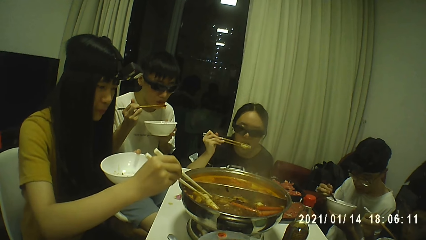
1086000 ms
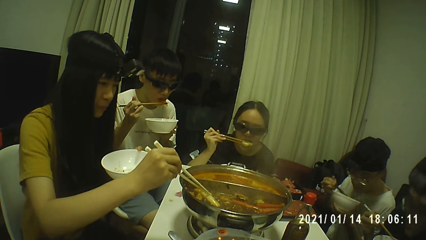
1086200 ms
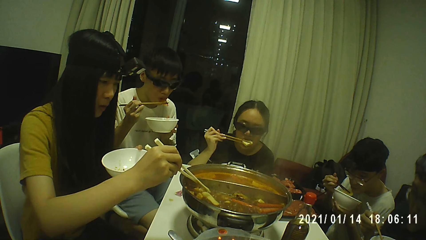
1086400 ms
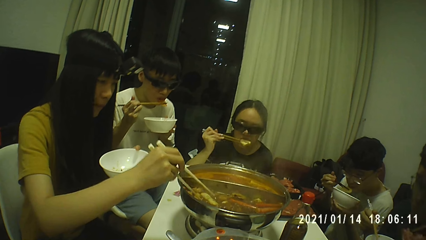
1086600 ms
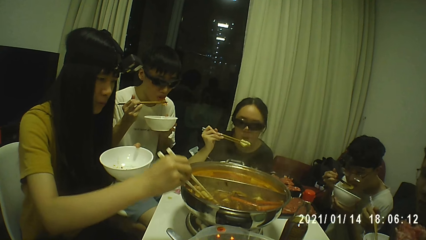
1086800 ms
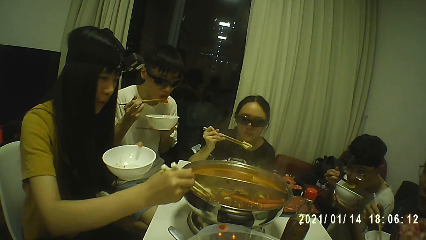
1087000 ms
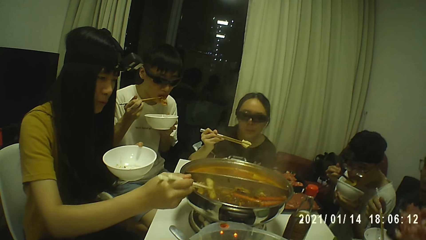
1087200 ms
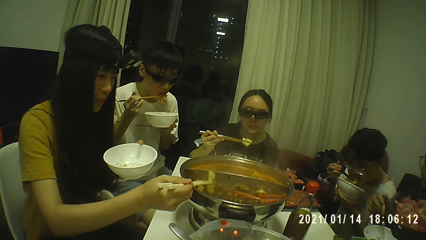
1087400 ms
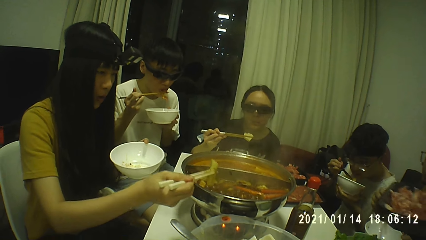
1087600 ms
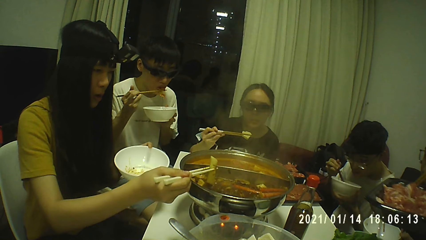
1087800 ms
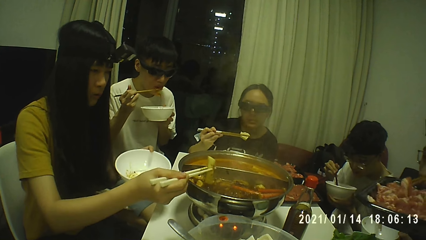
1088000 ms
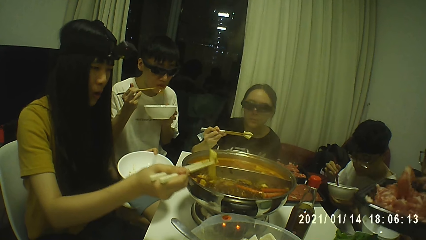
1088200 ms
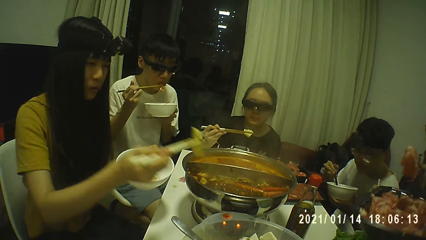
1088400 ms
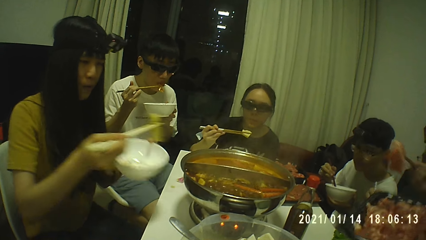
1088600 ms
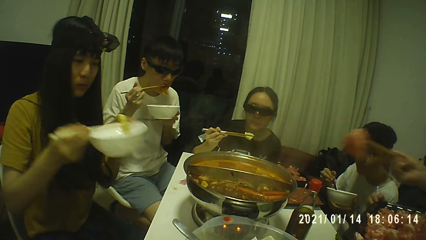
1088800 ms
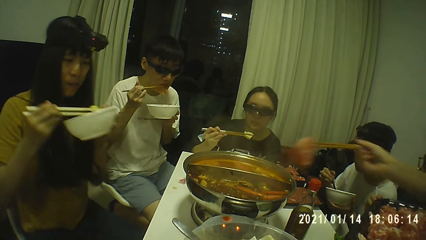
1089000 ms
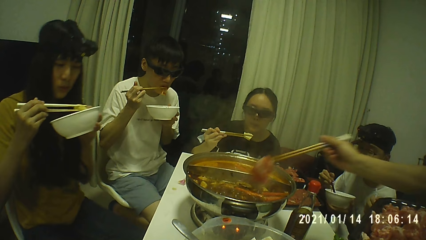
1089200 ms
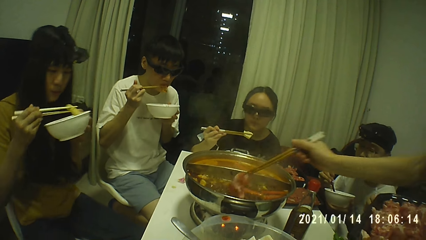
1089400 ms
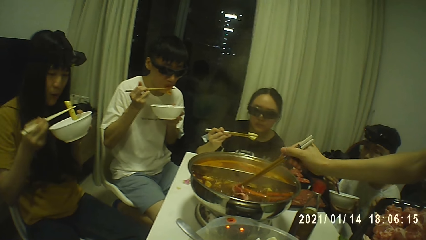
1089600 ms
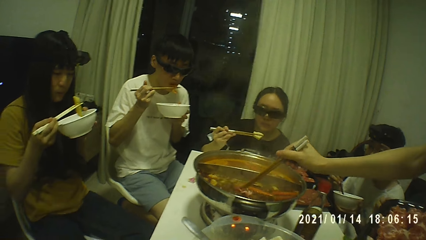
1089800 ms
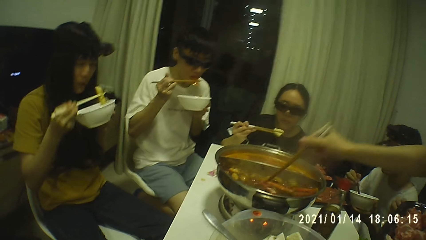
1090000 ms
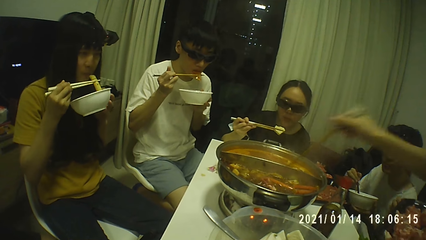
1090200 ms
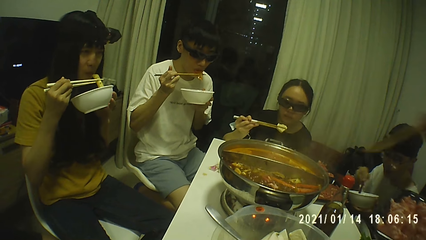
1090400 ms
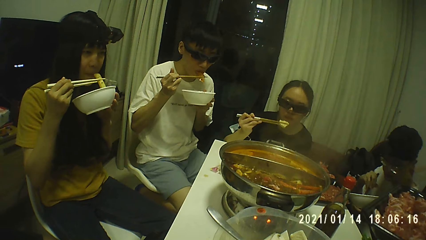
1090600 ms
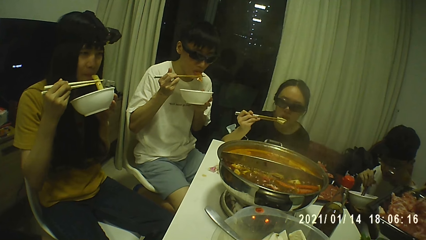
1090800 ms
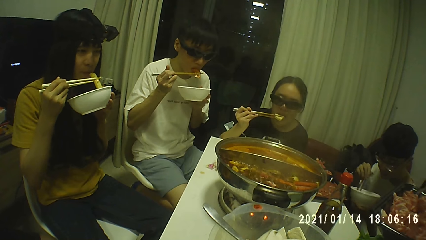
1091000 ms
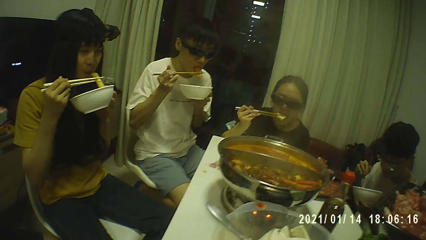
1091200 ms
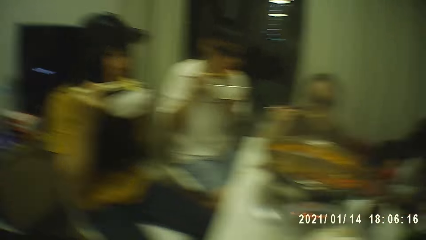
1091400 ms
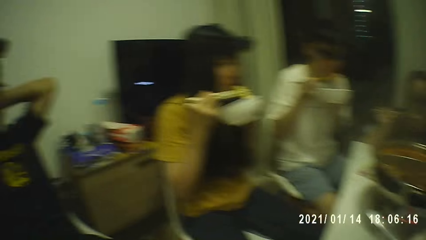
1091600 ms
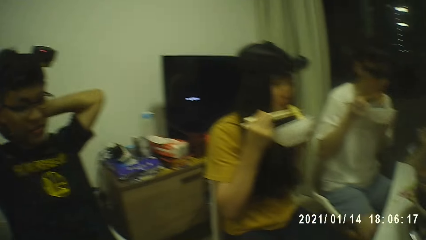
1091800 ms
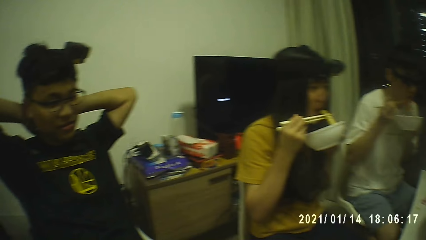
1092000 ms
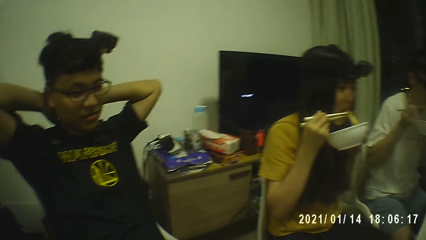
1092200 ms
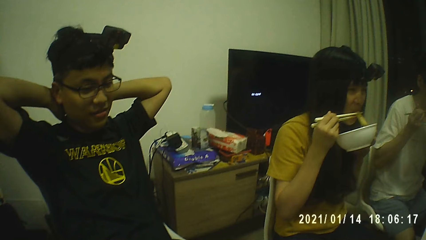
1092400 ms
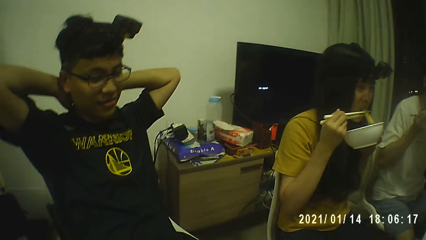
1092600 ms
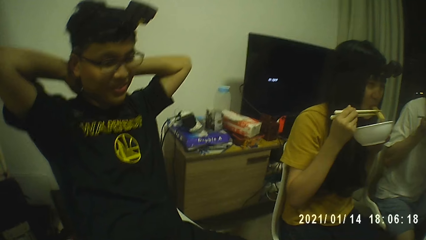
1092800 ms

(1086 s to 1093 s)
A man eats kimchi with the chopsticks in his right hand. A woman drops raw chicken from the chopsticks in her right hand into the metal bowl on the table. A person places food in the bowl. Another woman eats kimchi with the chopsticks in her right hand. The camera wearer converses with another man.

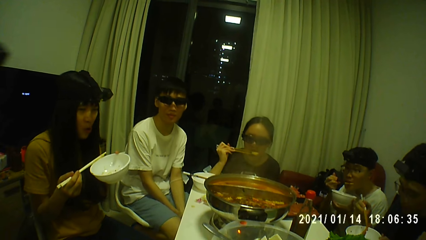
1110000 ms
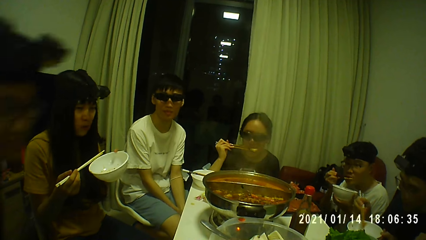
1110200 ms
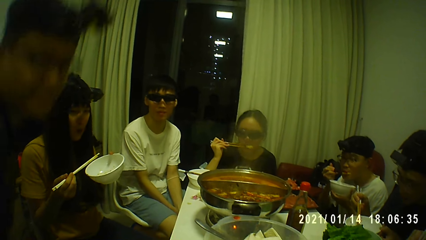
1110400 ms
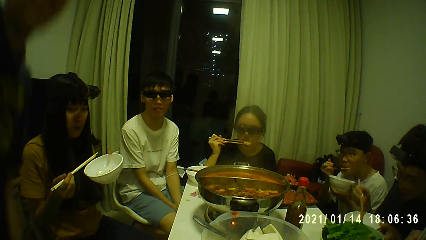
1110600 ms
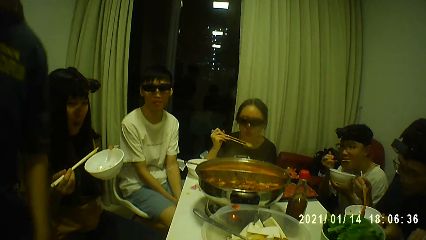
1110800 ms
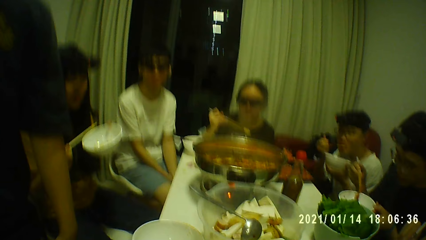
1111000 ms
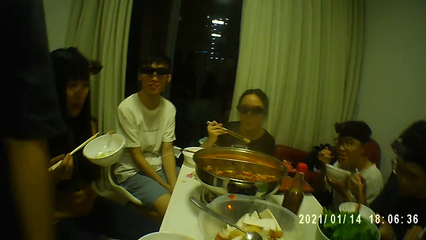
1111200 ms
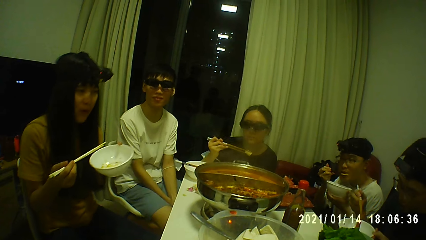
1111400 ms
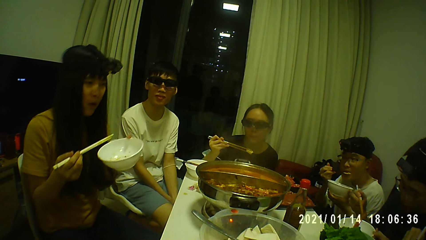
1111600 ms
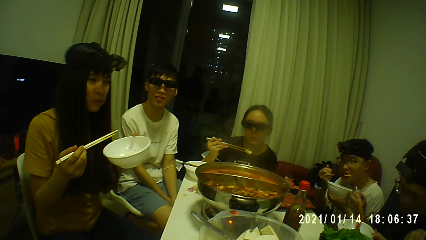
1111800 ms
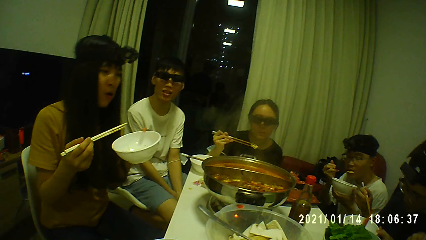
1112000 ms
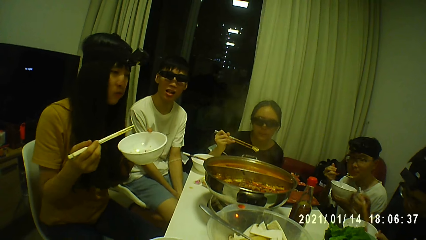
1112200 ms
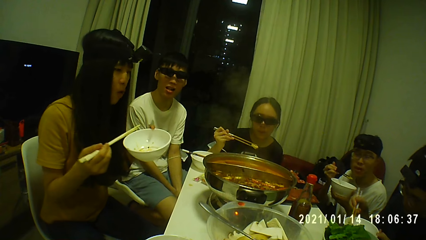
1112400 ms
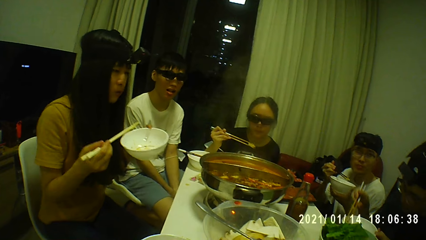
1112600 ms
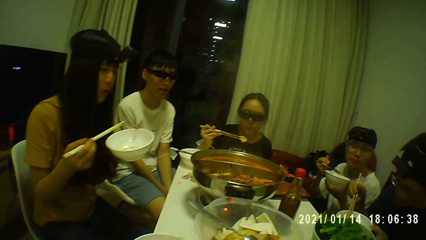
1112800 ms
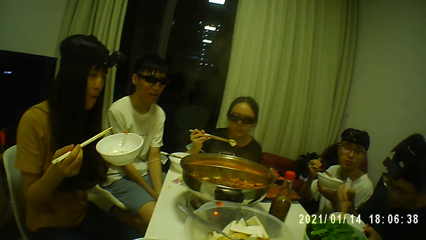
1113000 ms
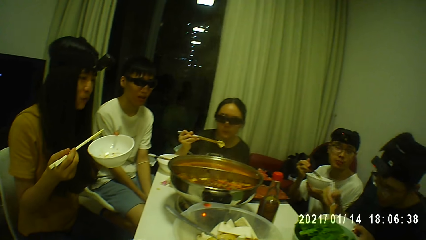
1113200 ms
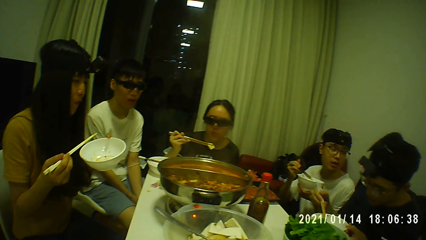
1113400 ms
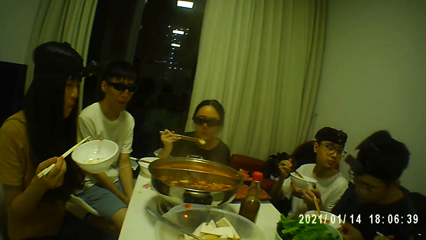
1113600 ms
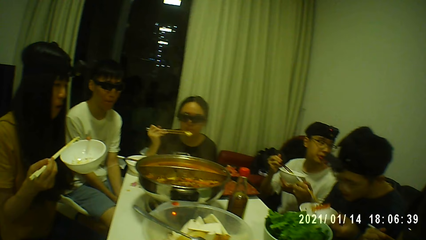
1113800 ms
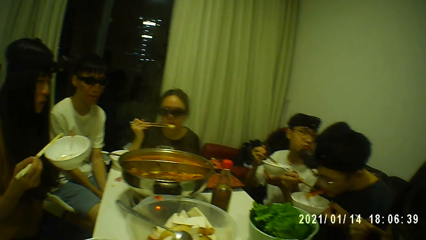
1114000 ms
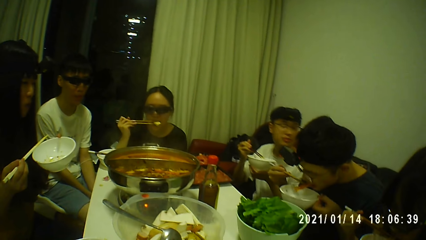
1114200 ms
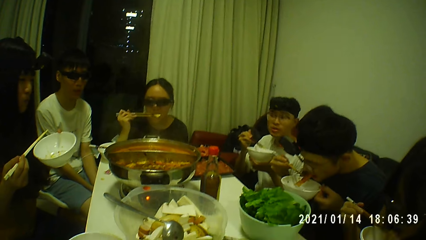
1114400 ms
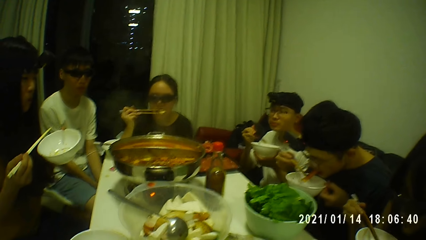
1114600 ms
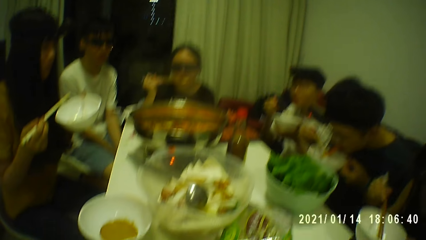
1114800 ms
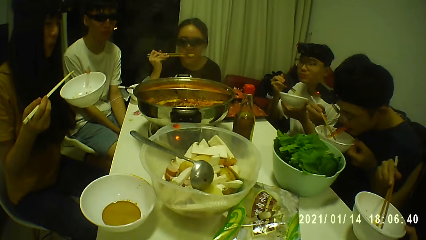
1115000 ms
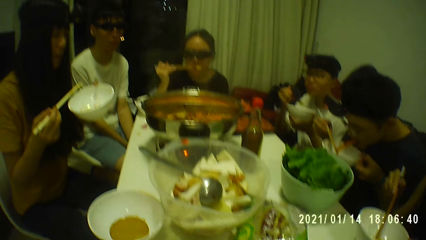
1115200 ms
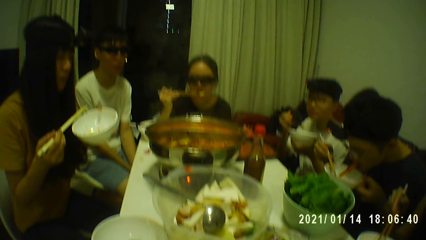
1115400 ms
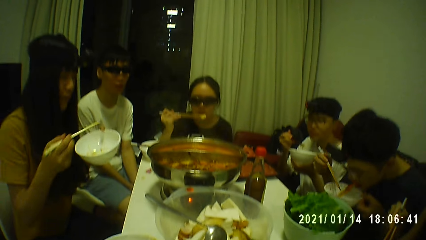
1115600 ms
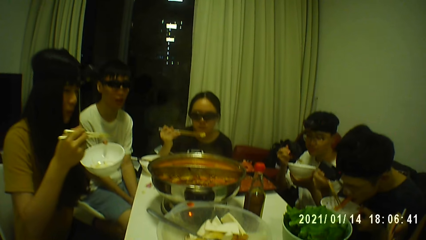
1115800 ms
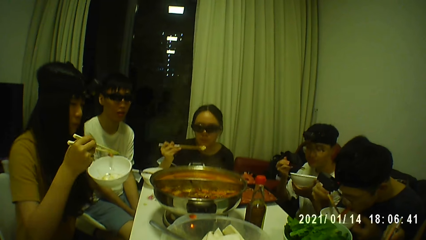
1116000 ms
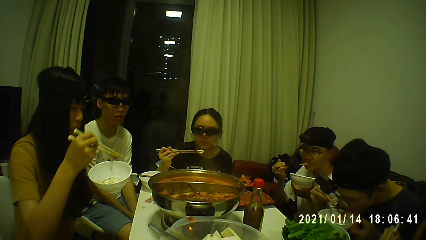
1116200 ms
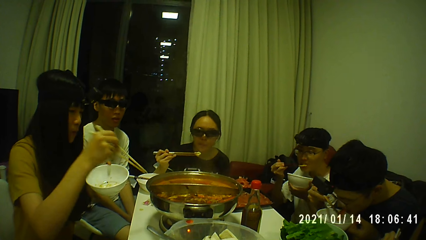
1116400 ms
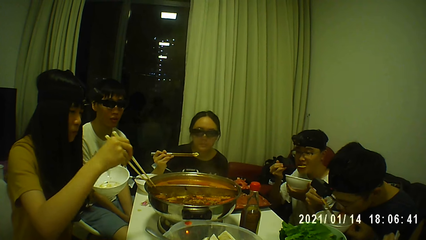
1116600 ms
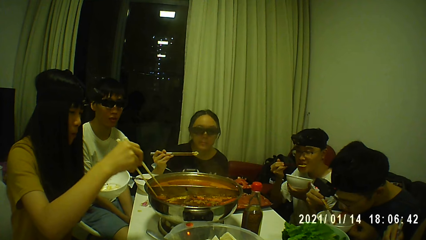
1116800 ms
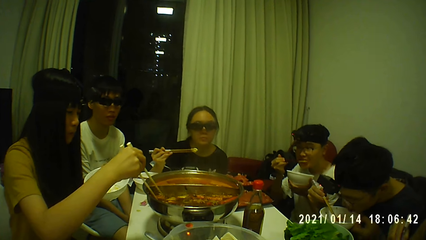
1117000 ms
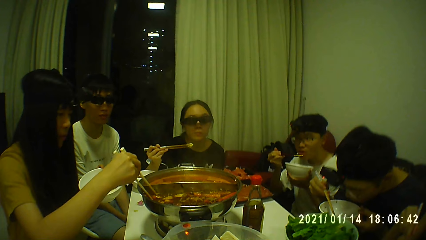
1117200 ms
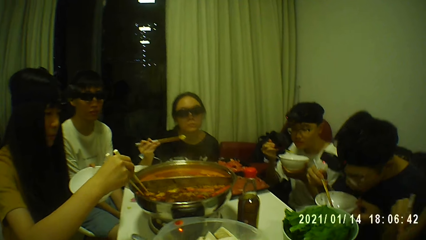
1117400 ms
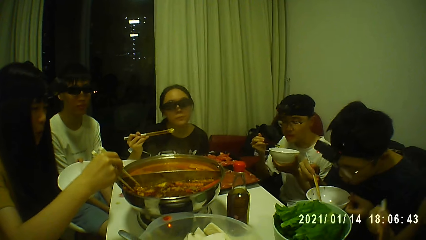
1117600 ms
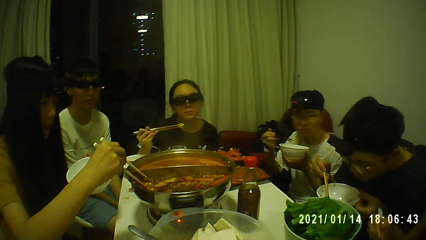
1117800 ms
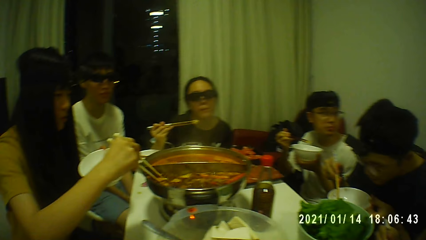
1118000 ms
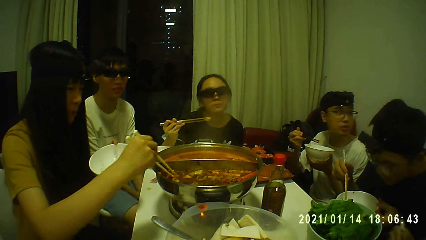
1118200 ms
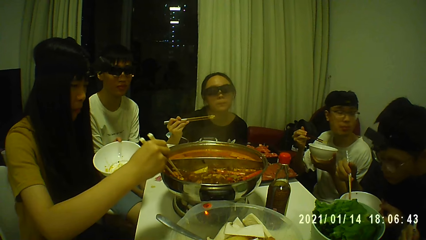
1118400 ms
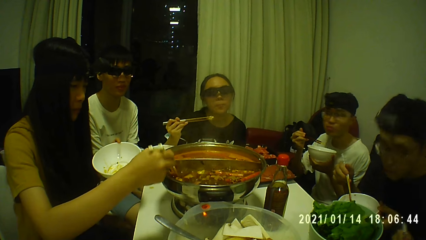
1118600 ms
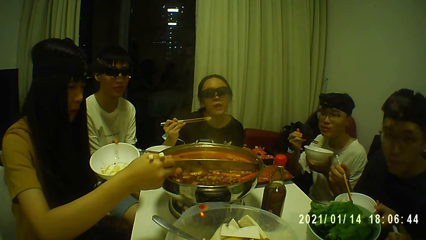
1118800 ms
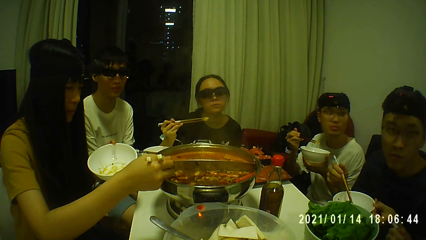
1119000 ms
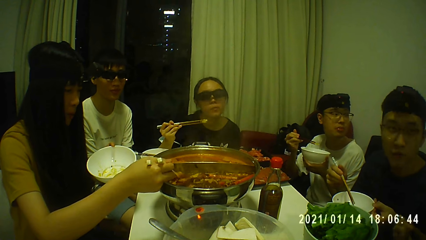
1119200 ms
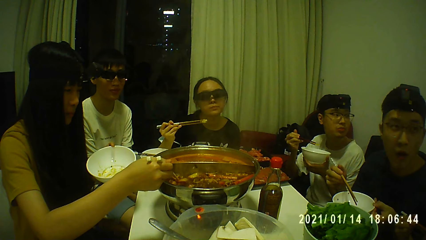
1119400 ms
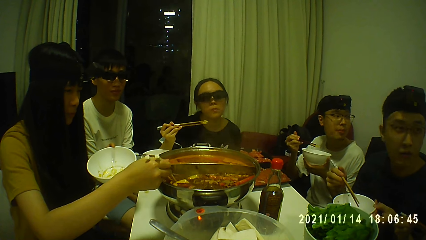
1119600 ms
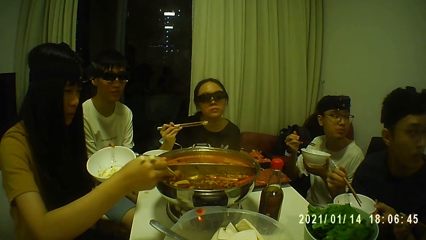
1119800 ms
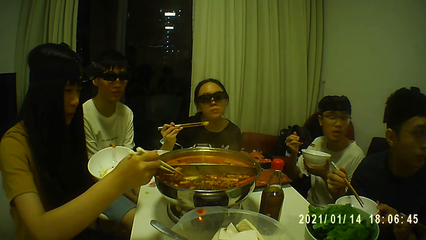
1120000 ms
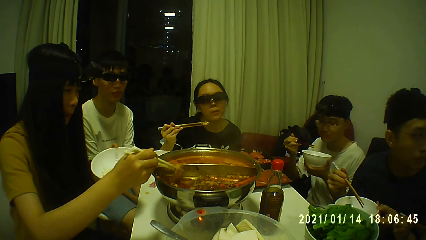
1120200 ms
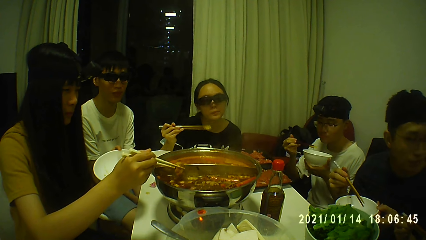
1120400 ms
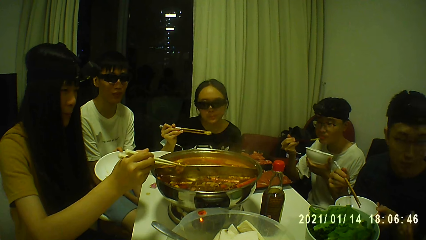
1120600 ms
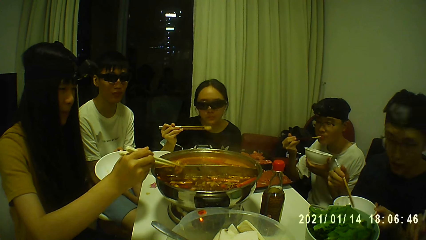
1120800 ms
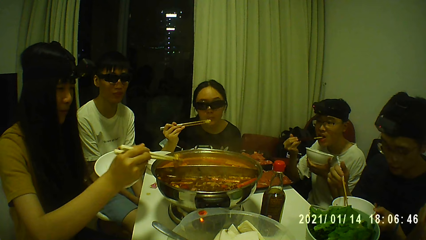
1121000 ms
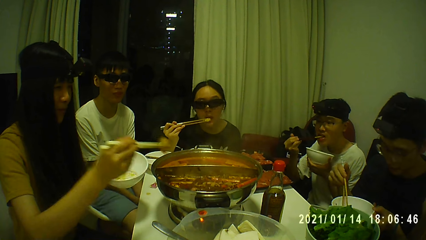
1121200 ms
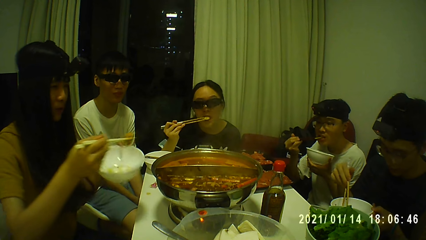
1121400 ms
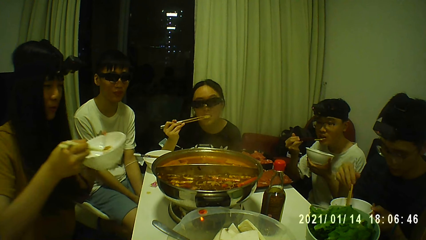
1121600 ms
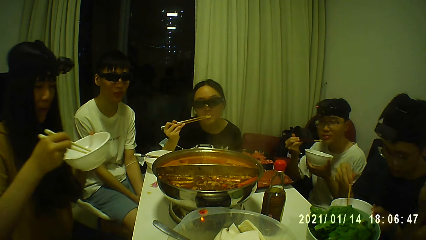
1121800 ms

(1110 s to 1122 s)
A woman eats the kimchi with the chopsticks in her right hand. A man stands up from a chair. Another man eats the kimchi with the chopsticks in his right hand. Another woman takes kimchi from the metal bowl on the table with the chopsticks in her right hand. The first woman holds food with the chopsticks. The other woman picks food from the bowl. The first woman eats food.
